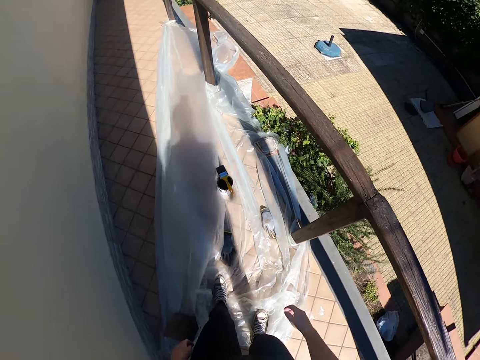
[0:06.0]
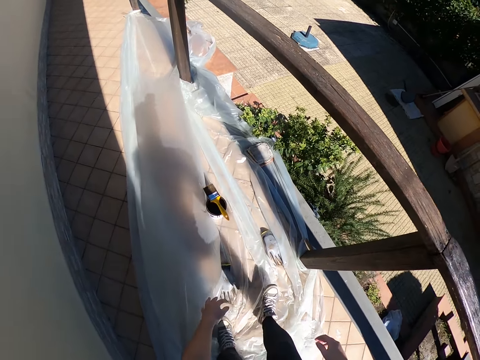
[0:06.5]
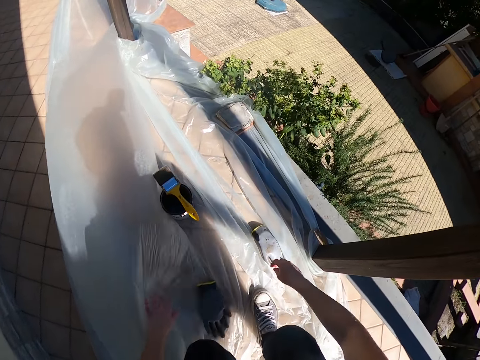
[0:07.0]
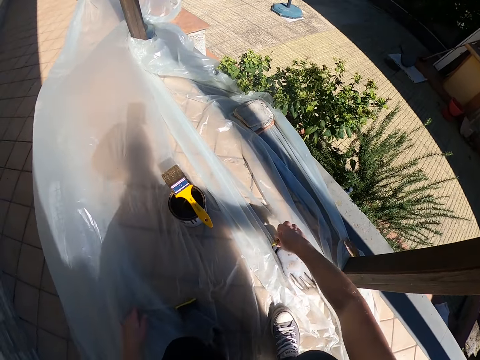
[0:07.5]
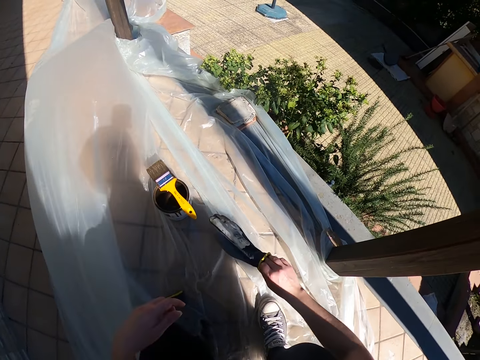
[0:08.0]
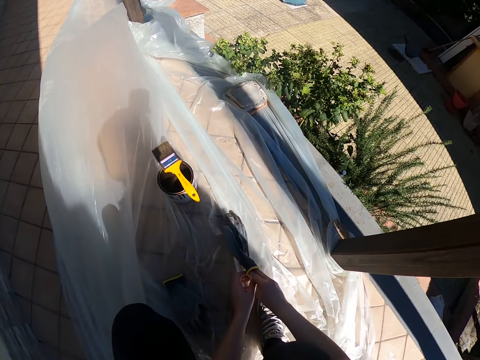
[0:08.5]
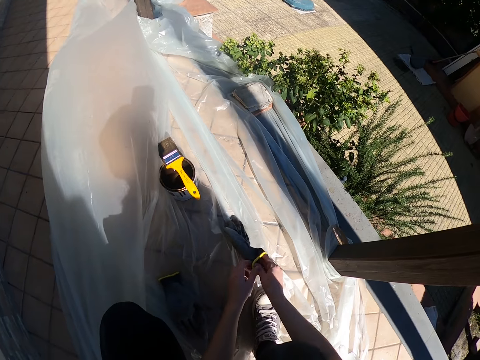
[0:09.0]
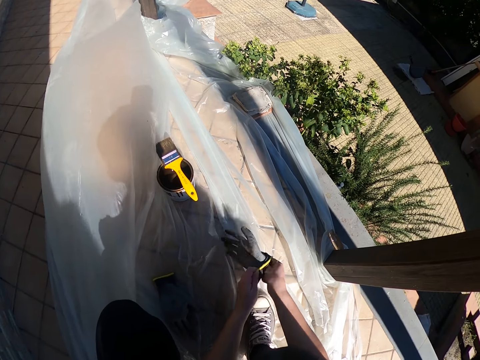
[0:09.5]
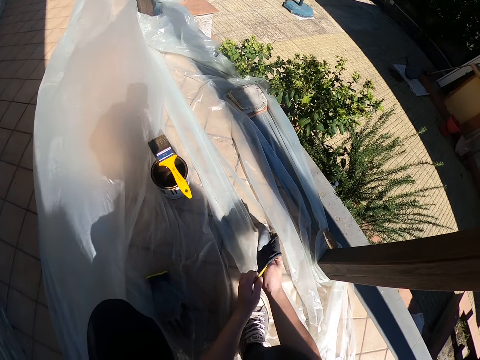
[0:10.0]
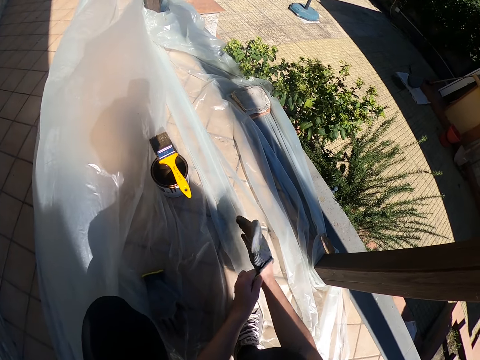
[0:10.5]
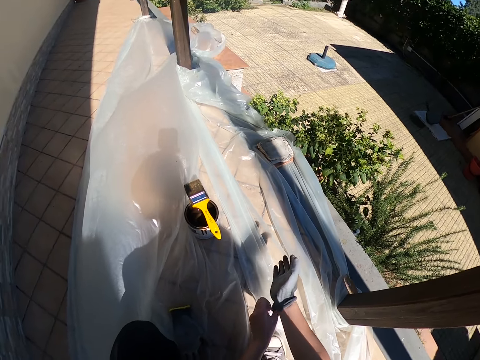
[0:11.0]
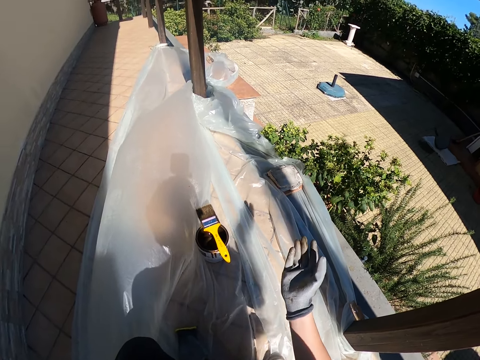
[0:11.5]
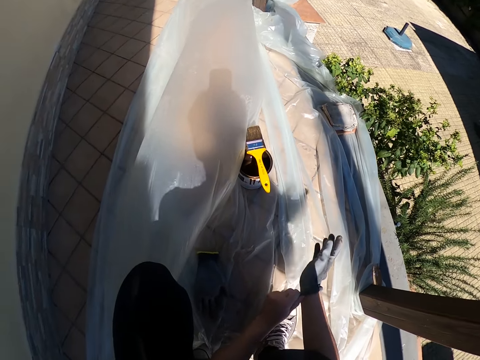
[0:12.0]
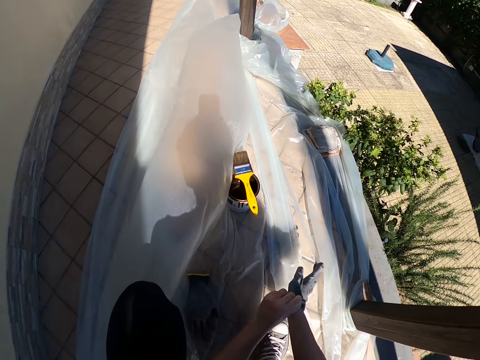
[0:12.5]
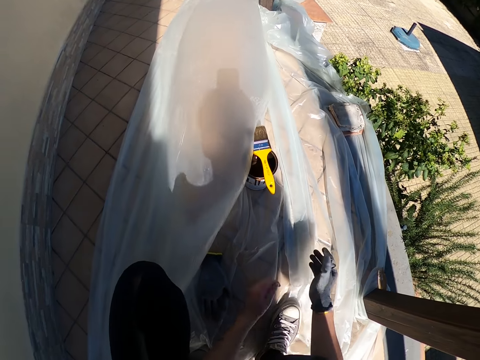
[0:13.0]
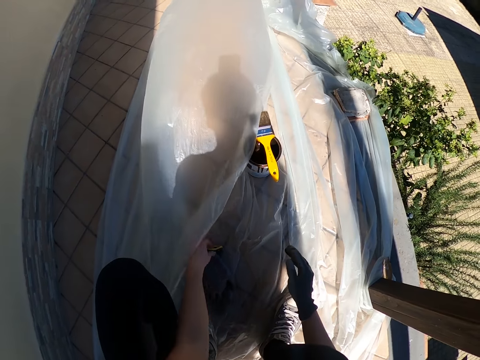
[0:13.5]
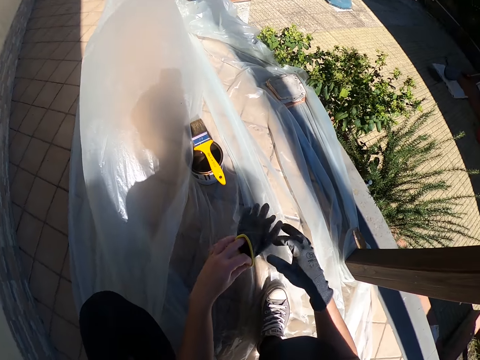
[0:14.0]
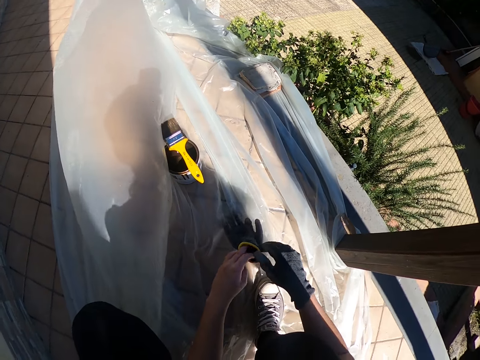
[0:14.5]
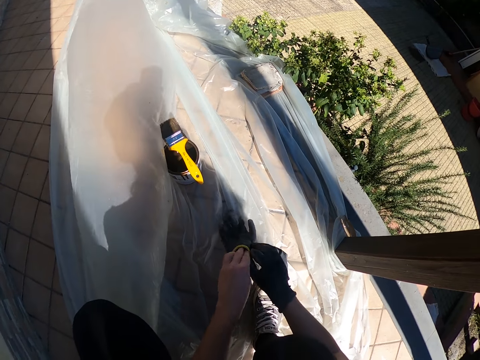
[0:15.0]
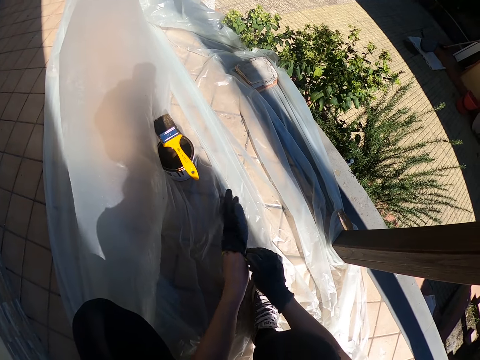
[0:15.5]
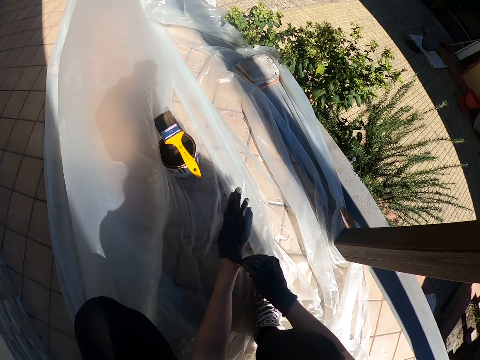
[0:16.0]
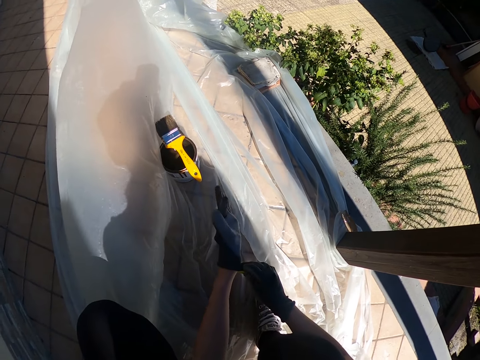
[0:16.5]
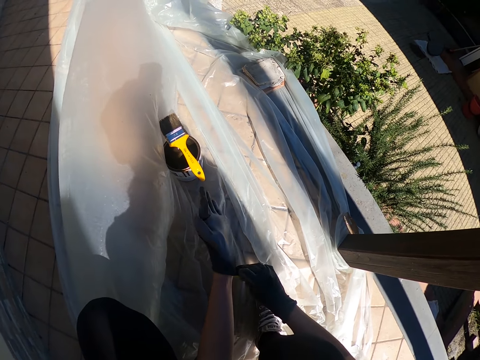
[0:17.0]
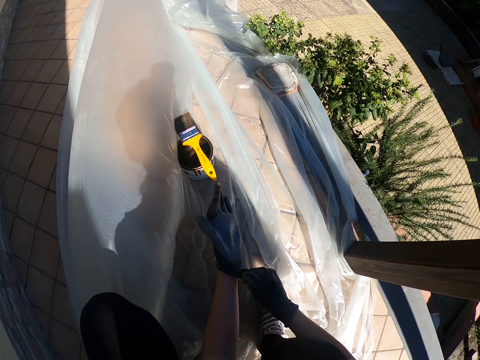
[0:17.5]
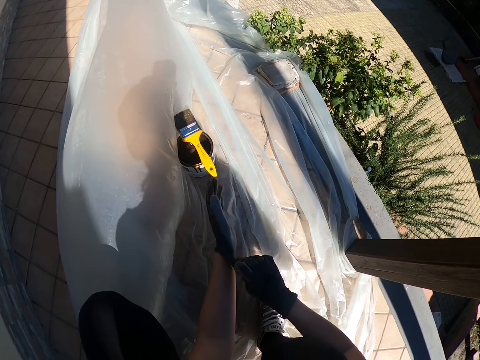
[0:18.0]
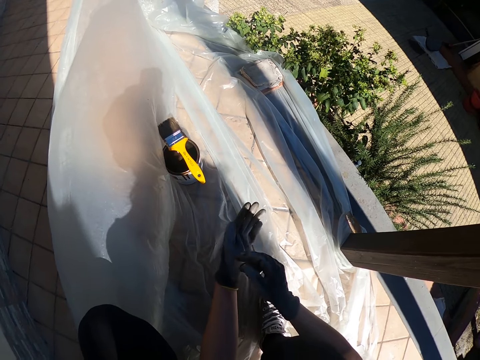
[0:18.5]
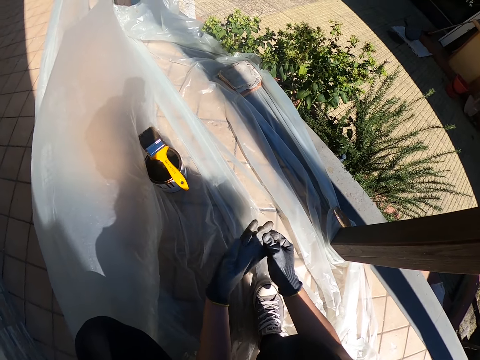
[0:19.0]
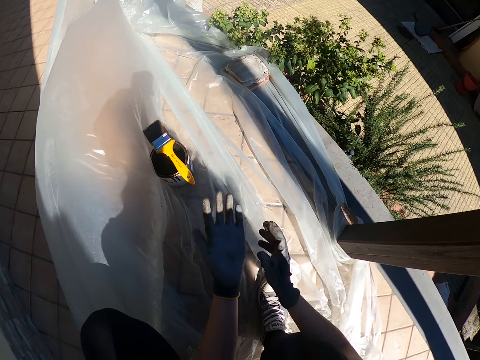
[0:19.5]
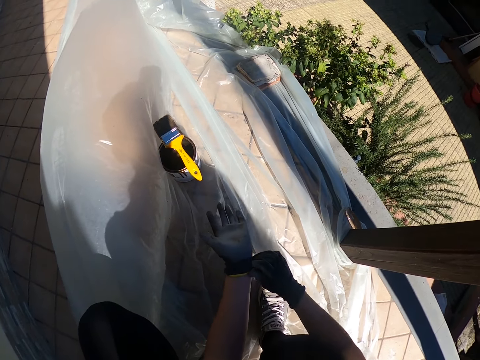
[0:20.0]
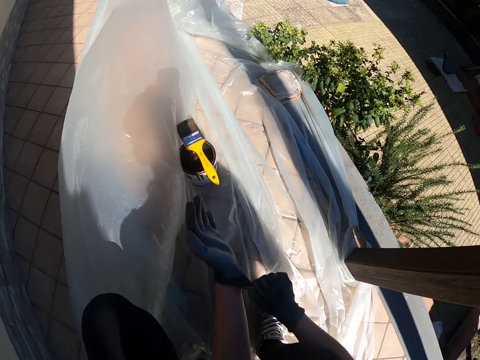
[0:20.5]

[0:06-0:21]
The camera wearer takes two steps forward. She bends down. She kneels on the verandah. She picks up a glove with her right hand. She touches the glove with her right hand. She wears the glove on her right hand with her left hand. She touches the glove with her left hand. She picks up another glove with her left hand. She holds the gloves with her two hands. She wears the glove on her left hand with her right hand. She touches the glove with her right hand. She adjusts the glove on her left hand with her right hand.

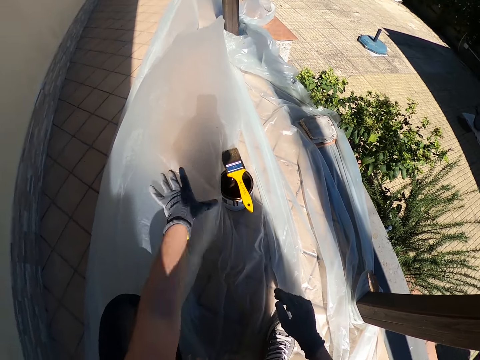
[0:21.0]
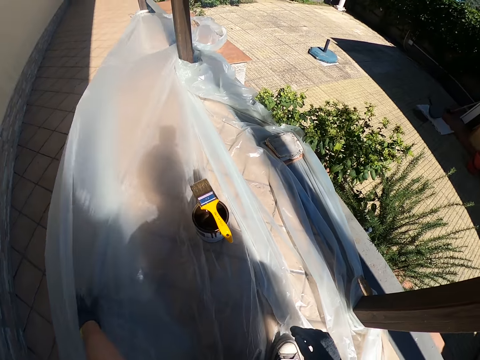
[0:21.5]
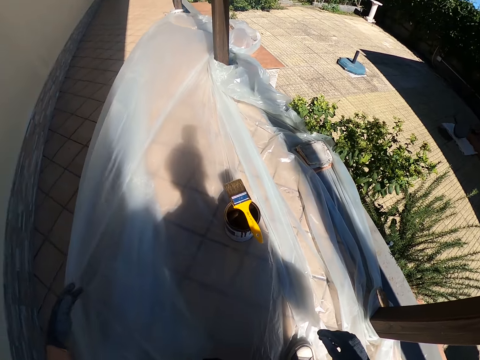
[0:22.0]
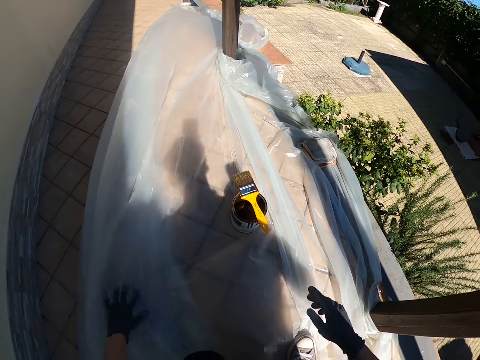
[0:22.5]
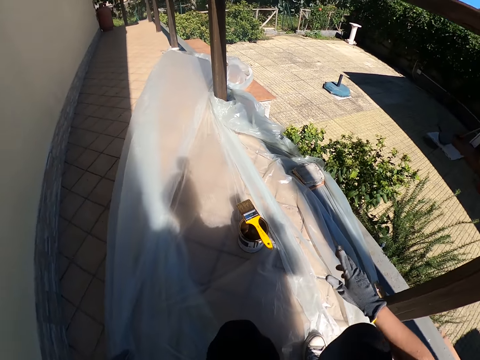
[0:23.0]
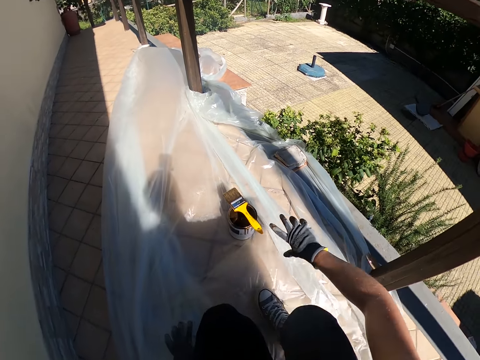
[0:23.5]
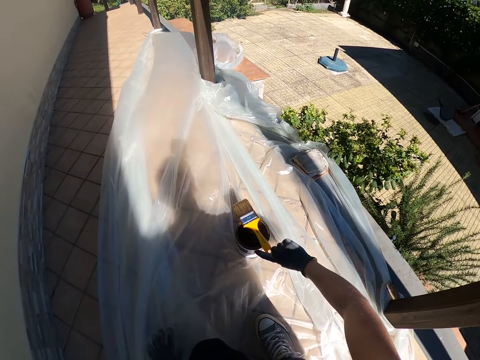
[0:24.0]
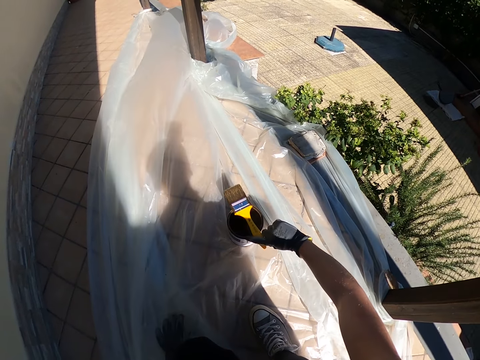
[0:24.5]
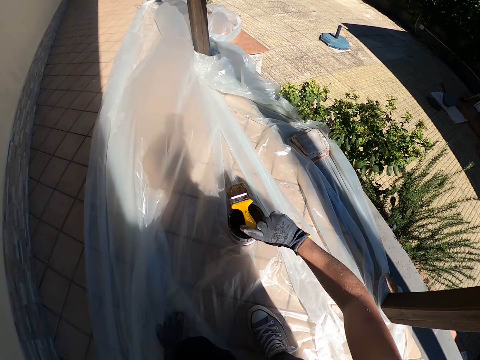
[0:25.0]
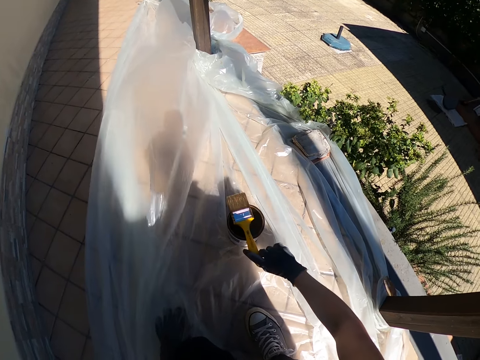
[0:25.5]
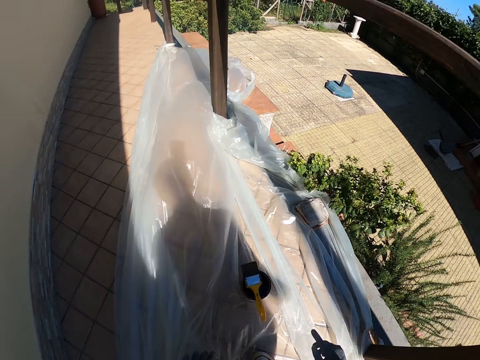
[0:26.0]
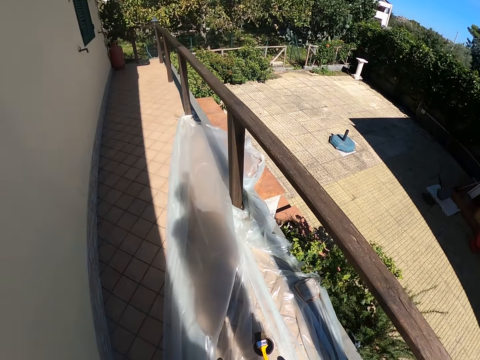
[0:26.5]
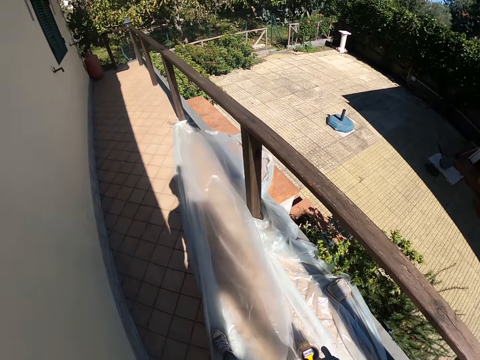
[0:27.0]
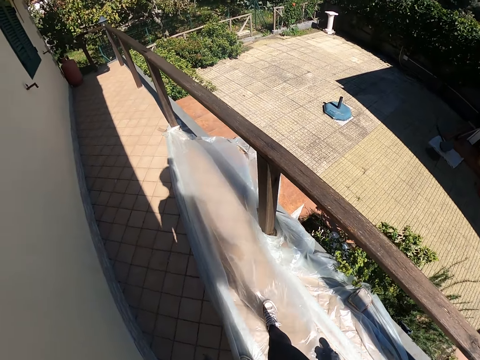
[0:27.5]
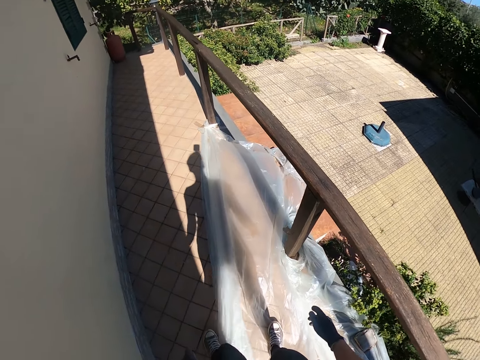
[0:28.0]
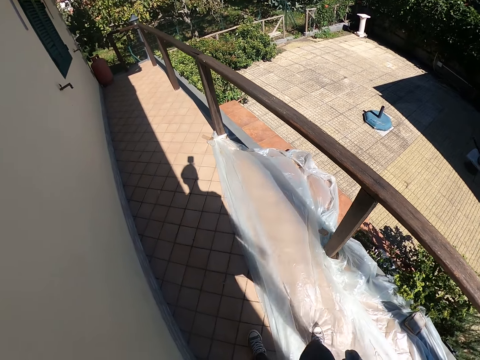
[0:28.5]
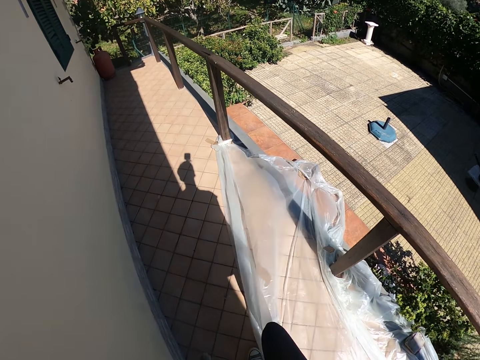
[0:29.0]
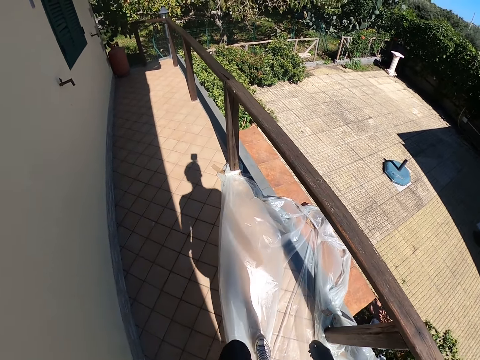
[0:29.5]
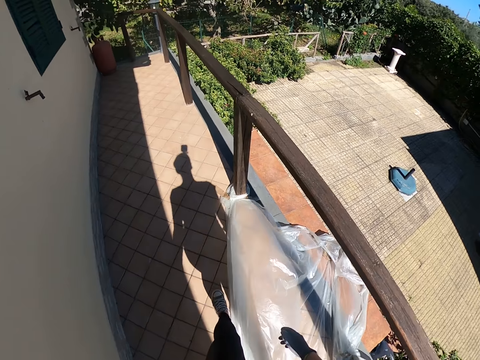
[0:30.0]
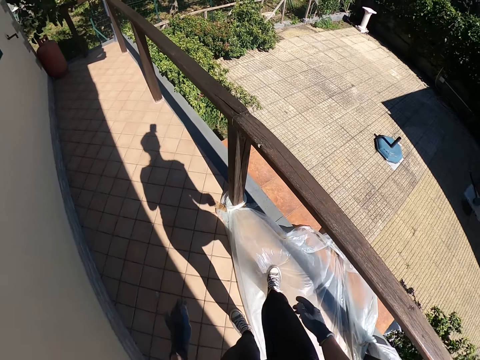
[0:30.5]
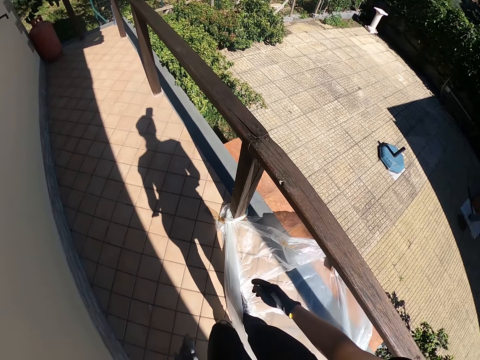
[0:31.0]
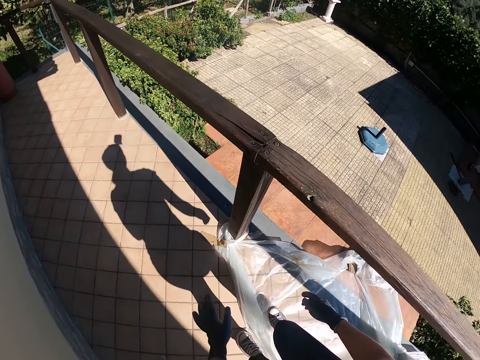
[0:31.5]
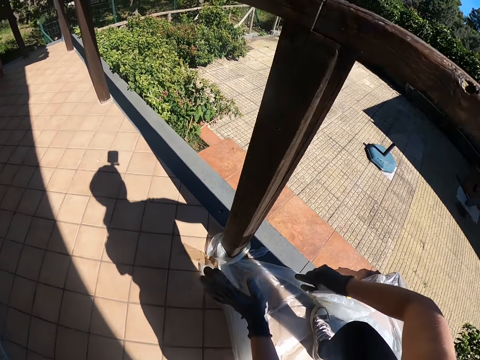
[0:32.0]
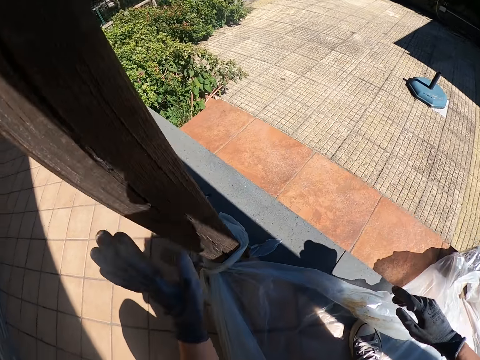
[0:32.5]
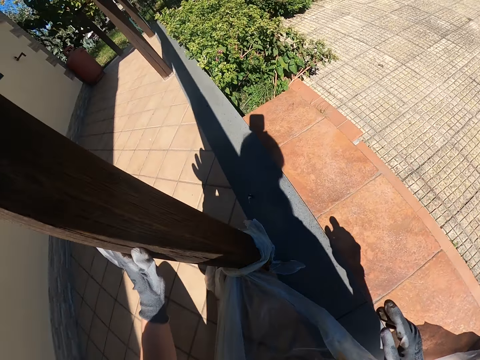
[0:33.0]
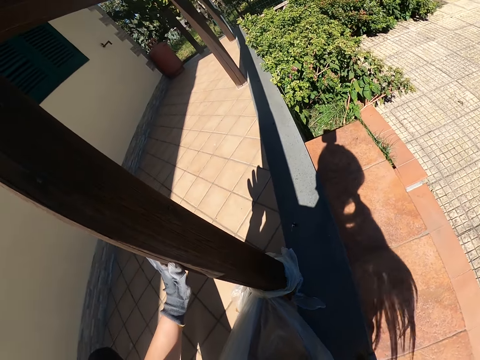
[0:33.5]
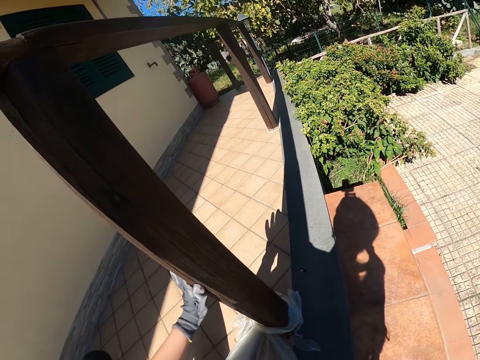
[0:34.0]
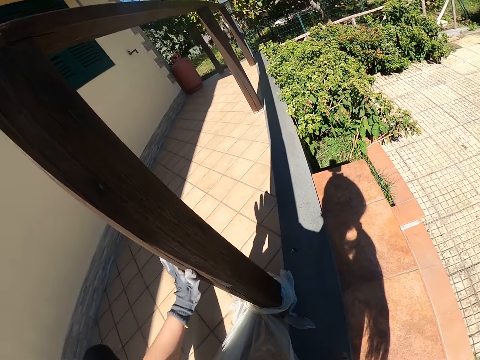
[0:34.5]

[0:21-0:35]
The camera wearer pushes some part of the nylon aside with her left hand. She stretches the polythene sheet with her left hand. She moves her right leg. She picks up a brush with her right hand. She touches the paint brush with her right hand. She drops the brush. She stands up. She walks around the verandah. She stretches the polythene sheet with her right leg. She walks forward. She stretches the polythene sheet with her right leg again. She bends down. She kneels on the verandah. She holds a pole with her left hand. She touches the pole with her left hand.
